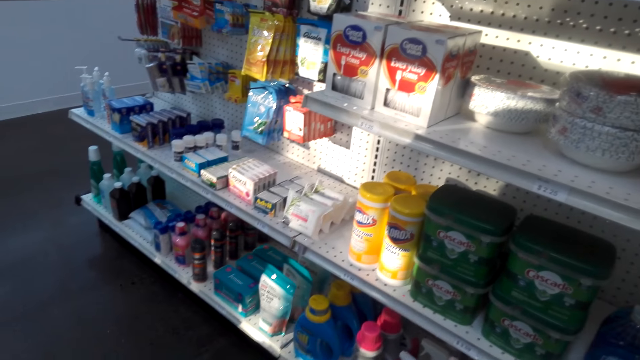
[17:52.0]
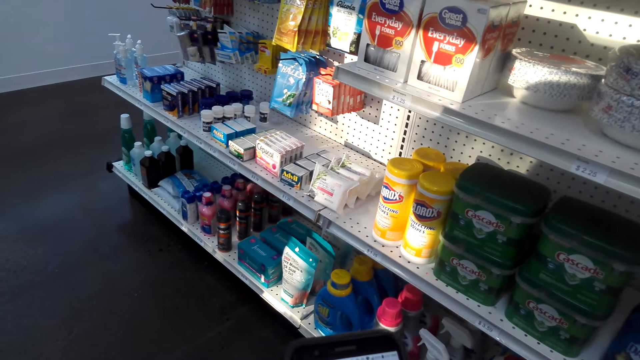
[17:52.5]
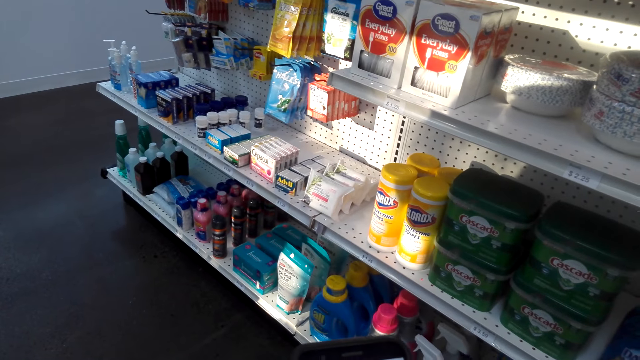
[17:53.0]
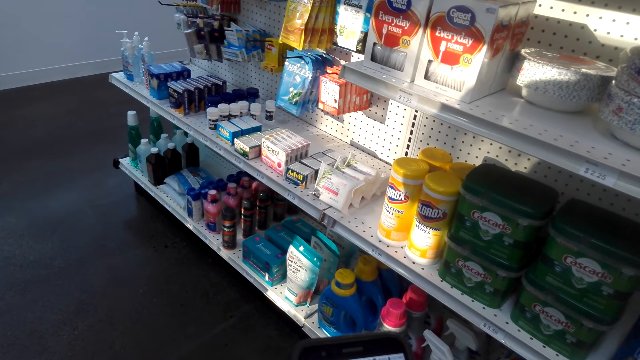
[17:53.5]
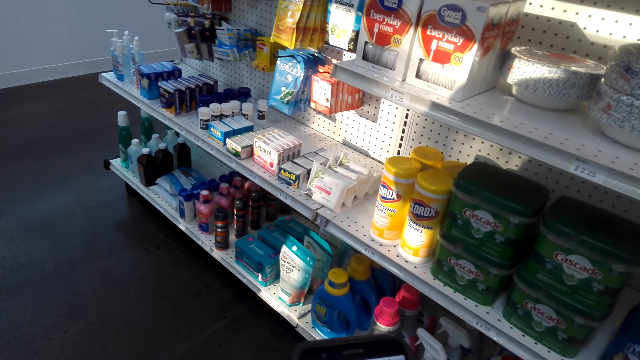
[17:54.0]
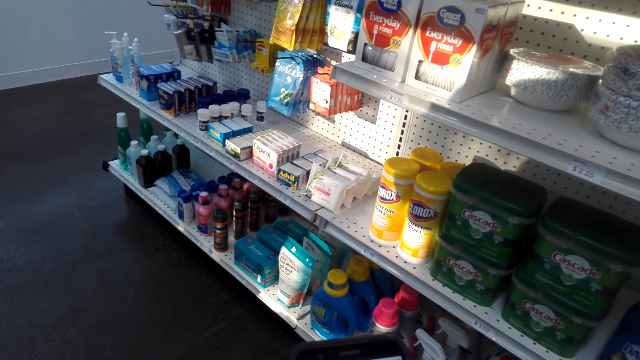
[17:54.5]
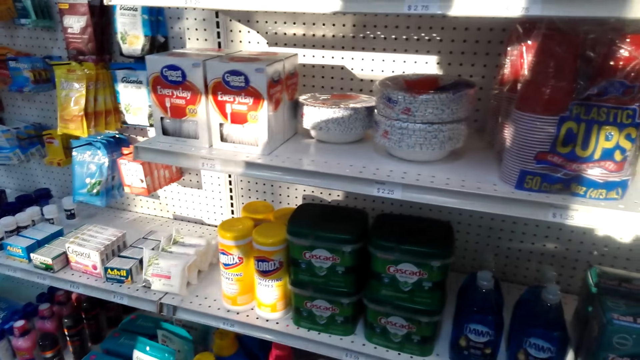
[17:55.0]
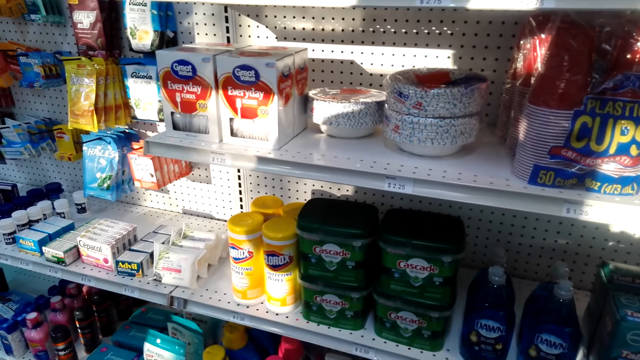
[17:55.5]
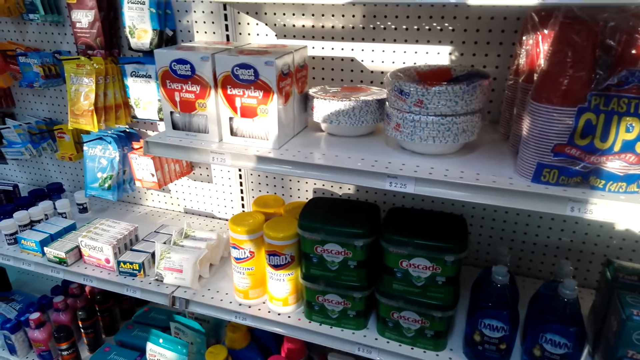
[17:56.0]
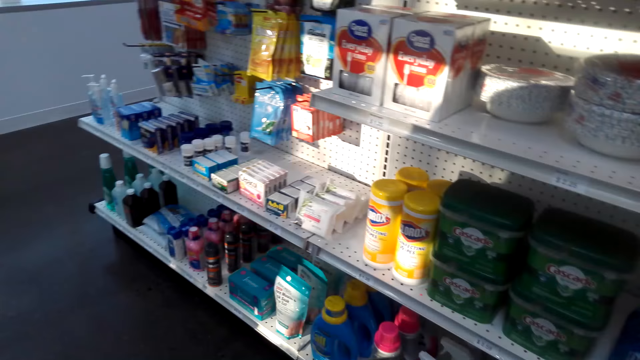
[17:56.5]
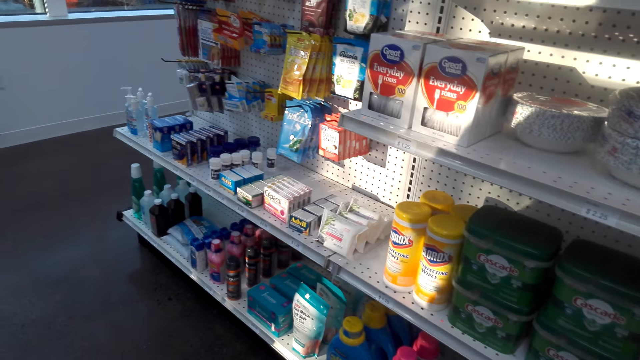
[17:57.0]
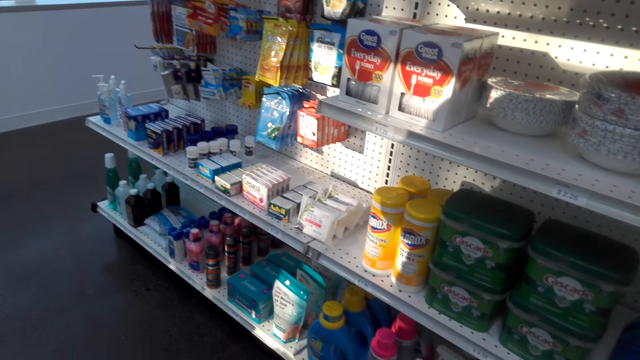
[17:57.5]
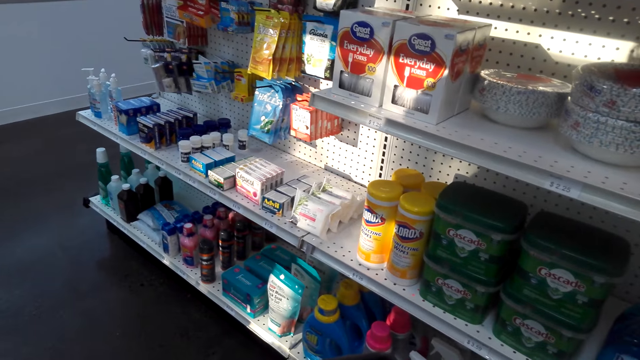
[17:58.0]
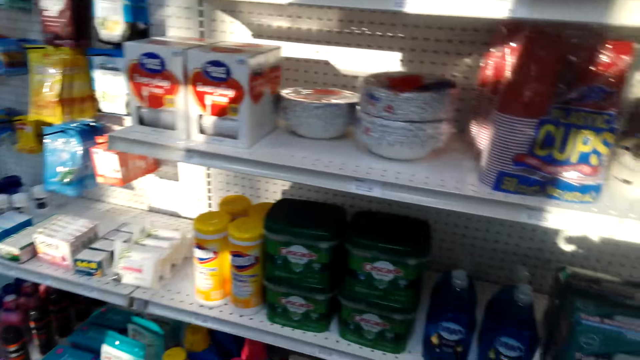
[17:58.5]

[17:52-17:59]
The camera wearer operates a phone.

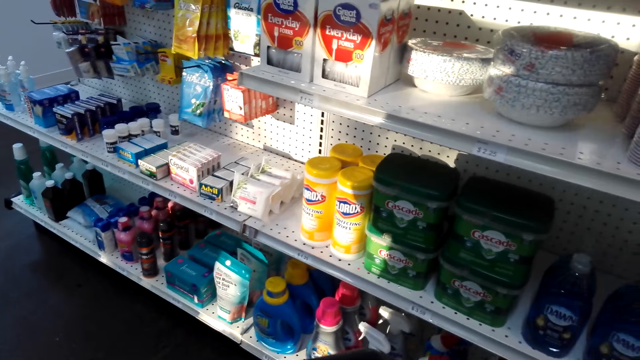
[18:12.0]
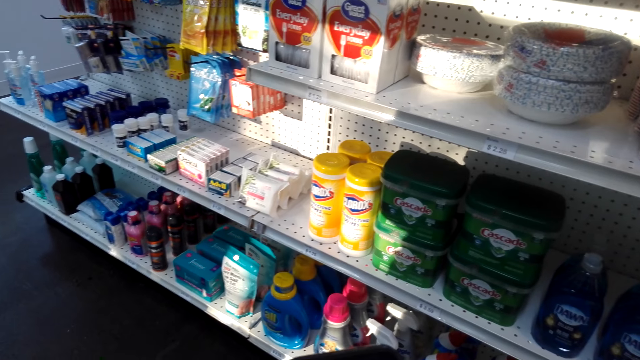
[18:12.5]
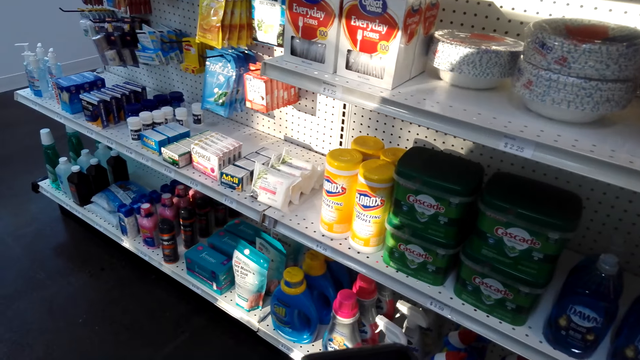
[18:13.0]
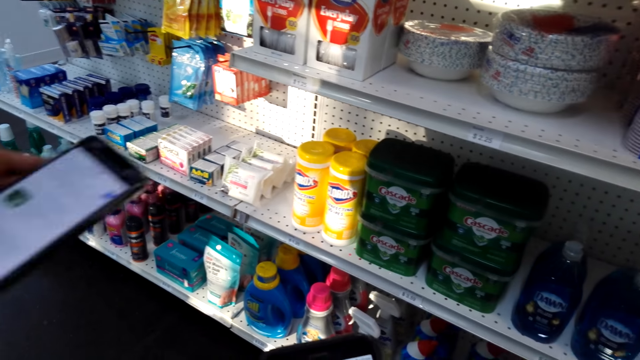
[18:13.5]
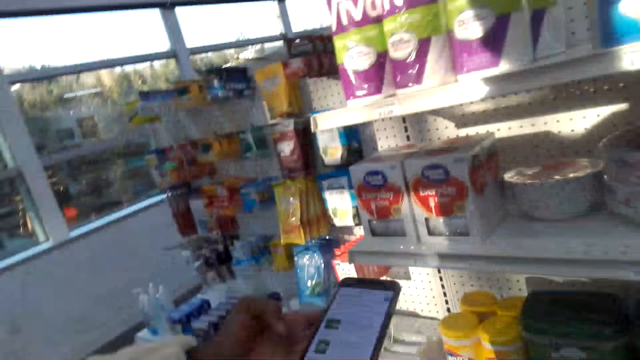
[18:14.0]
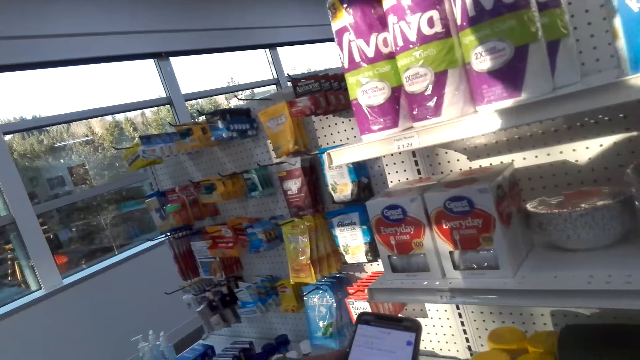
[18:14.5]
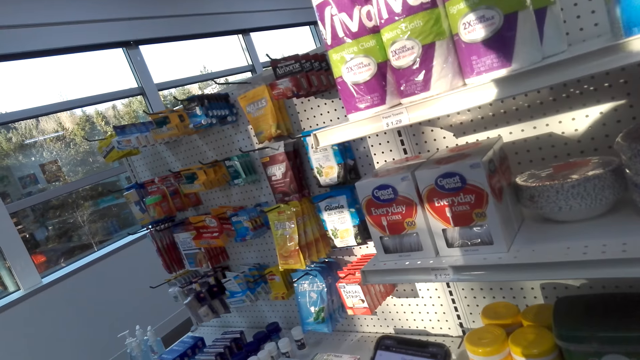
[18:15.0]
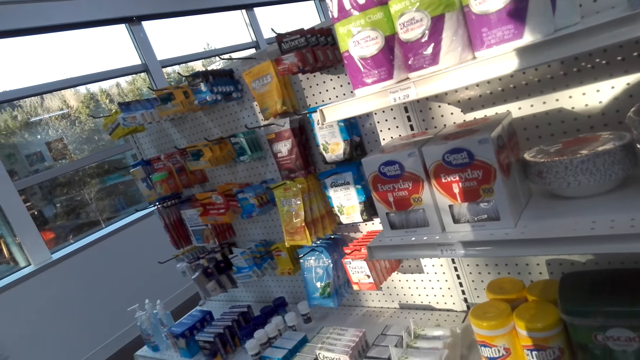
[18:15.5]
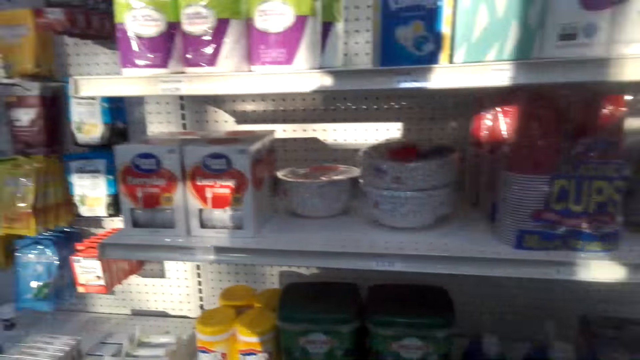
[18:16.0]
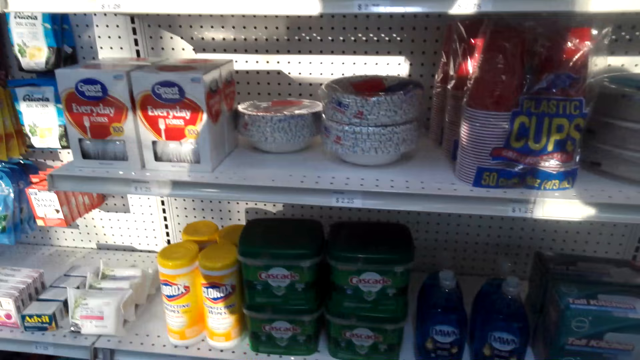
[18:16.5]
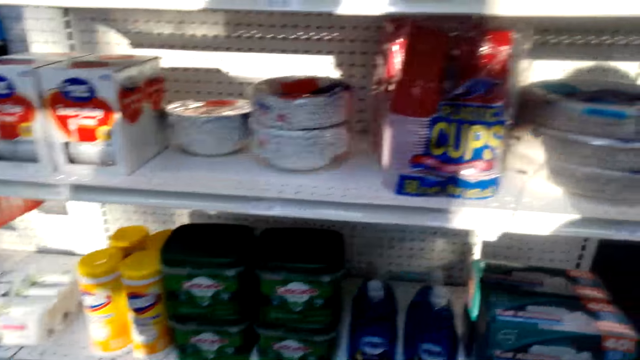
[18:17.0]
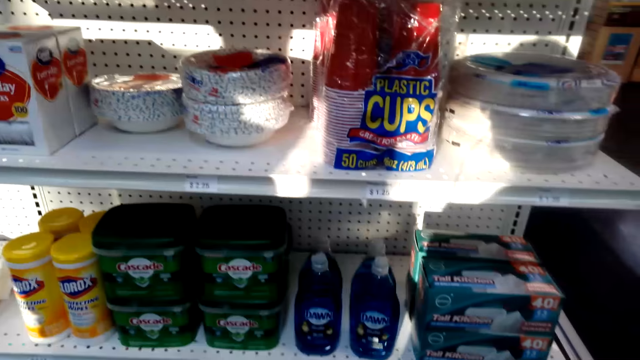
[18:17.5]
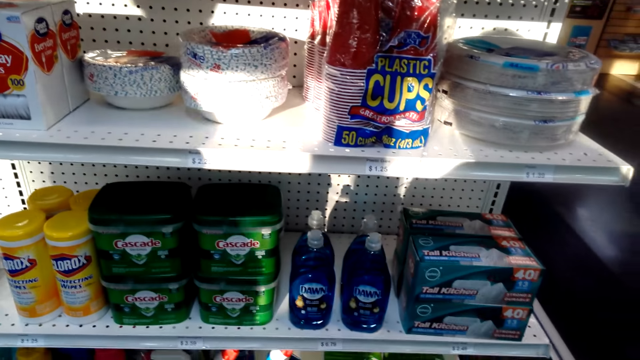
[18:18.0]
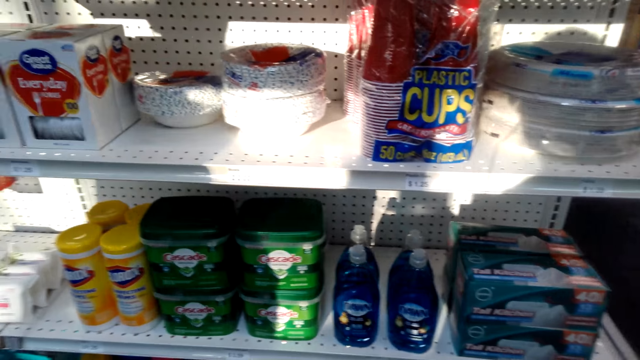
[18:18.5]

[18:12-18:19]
Someone talks using his phone.

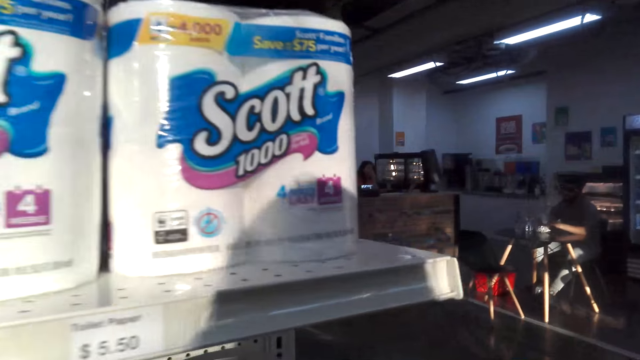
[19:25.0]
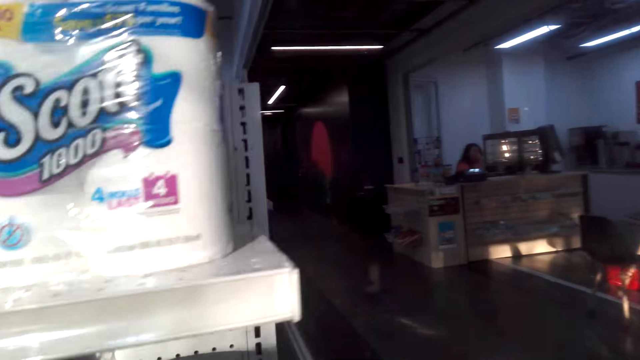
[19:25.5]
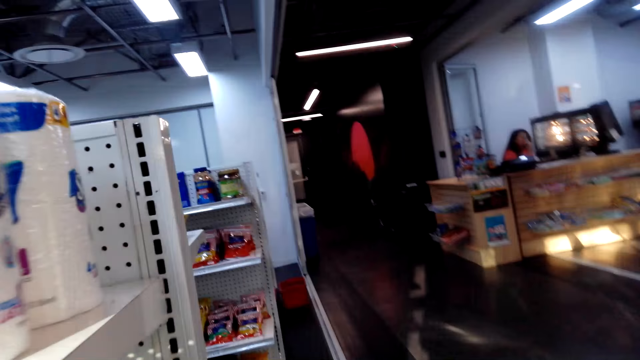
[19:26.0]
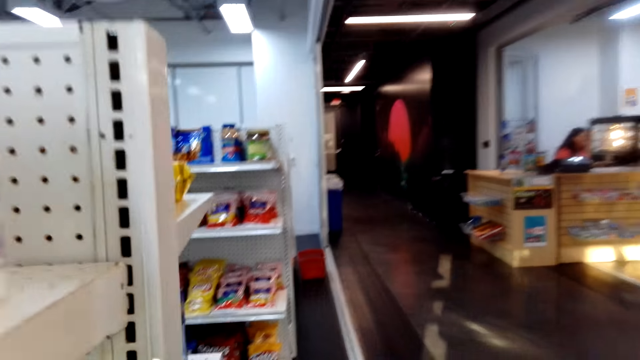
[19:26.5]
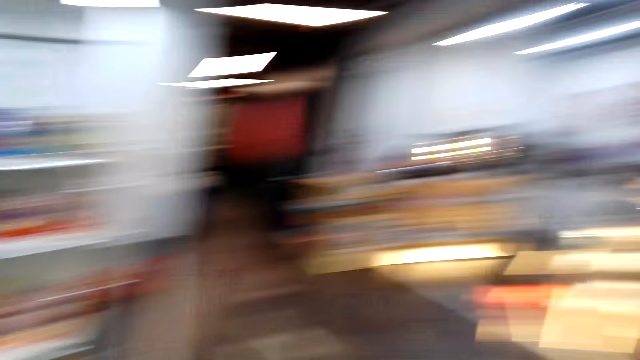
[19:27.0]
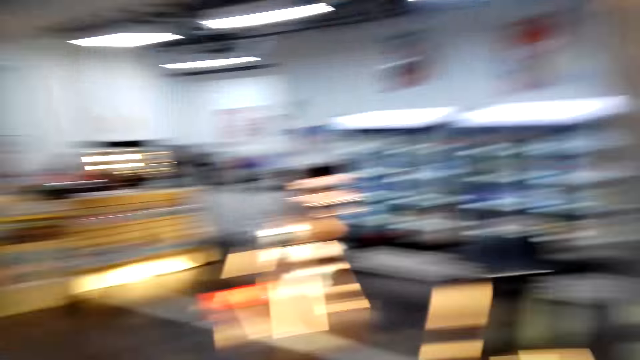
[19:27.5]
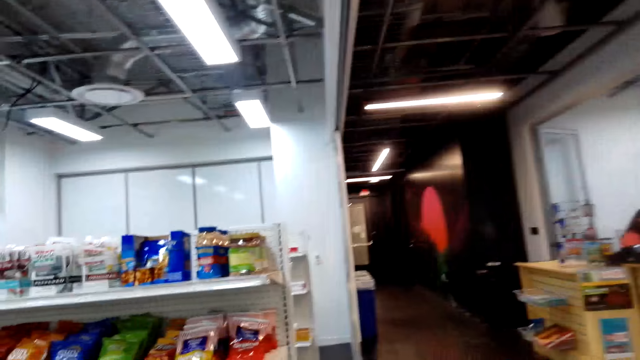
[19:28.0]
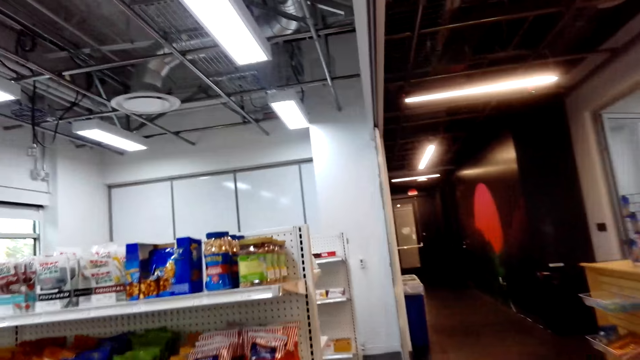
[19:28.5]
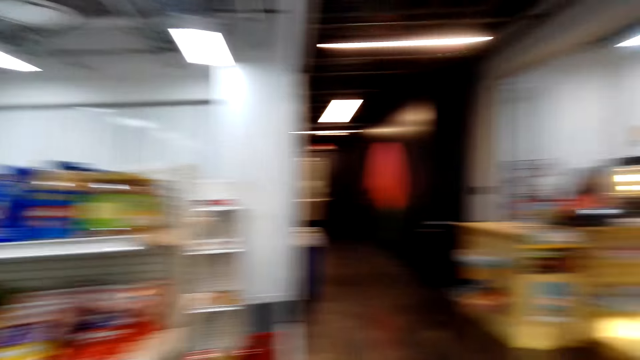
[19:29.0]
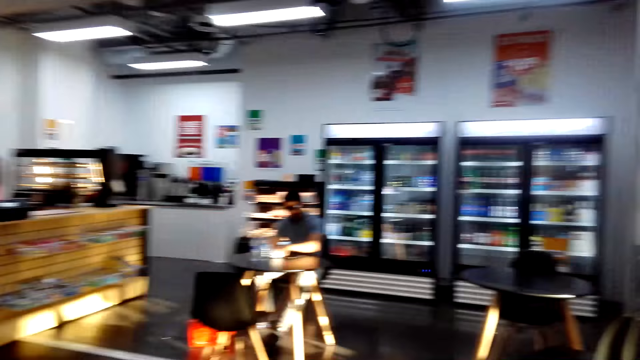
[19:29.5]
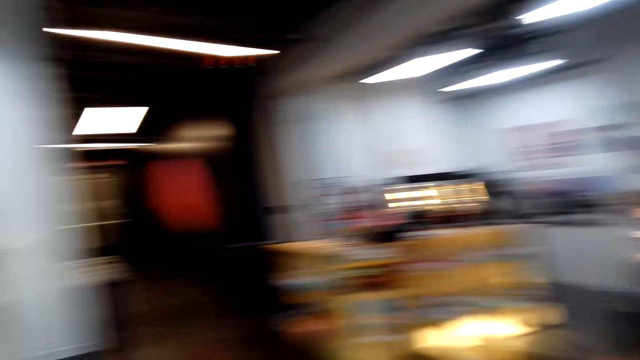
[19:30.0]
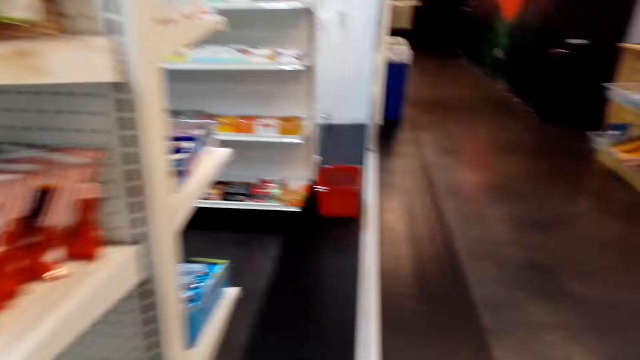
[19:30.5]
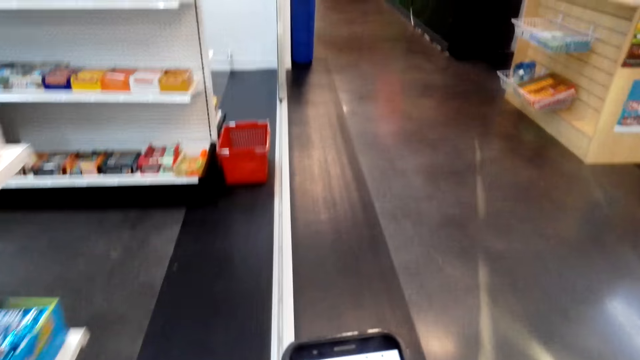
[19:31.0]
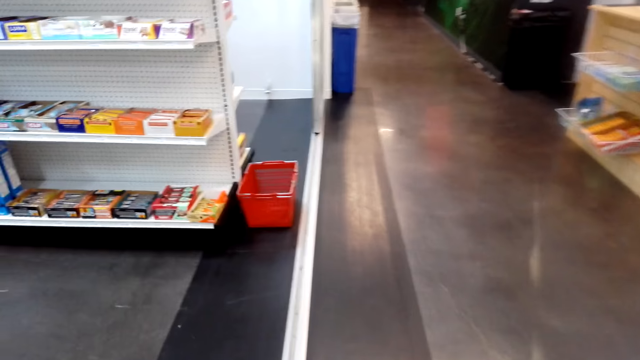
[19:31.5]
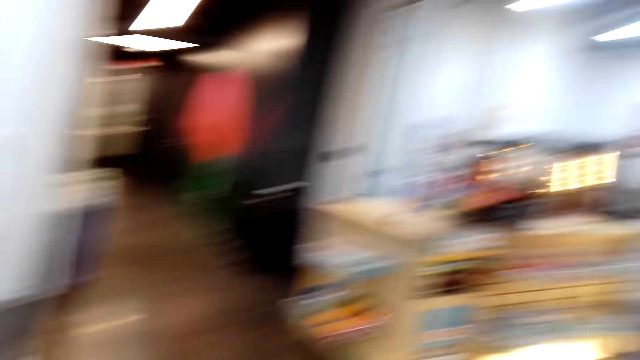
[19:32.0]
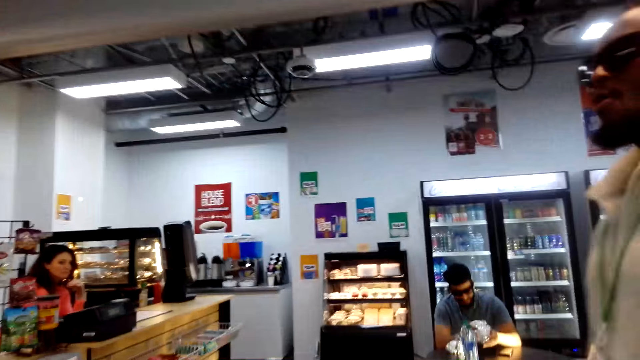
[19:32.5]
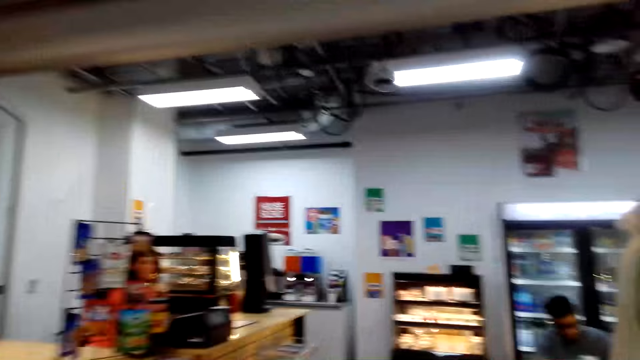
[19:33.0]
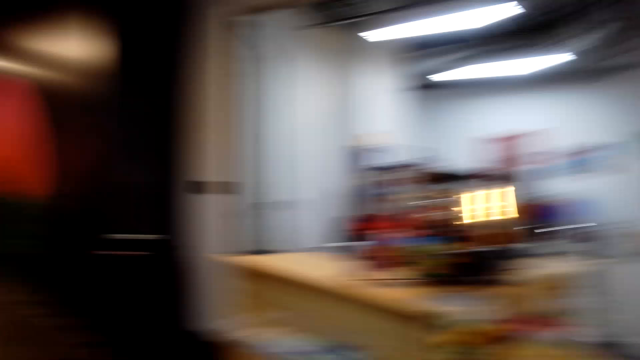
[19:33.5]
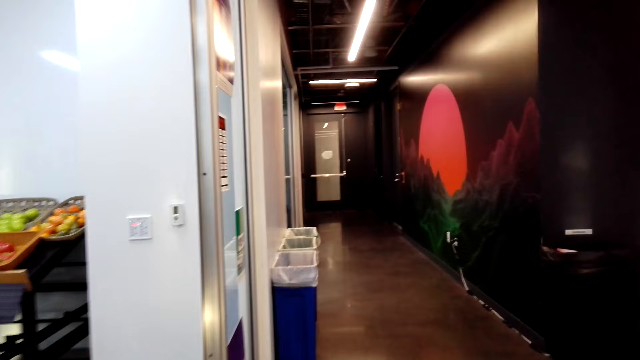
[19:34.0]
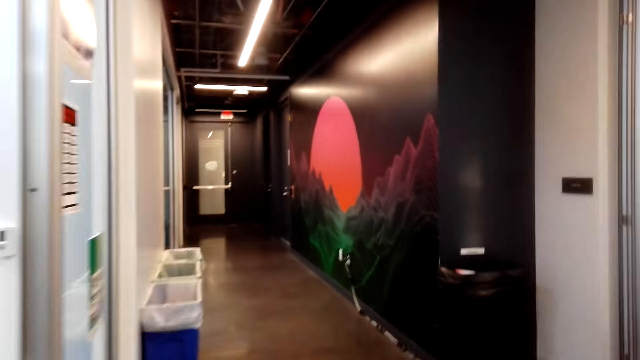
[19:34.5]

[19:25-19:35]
The camera wearer walks. They walk.
